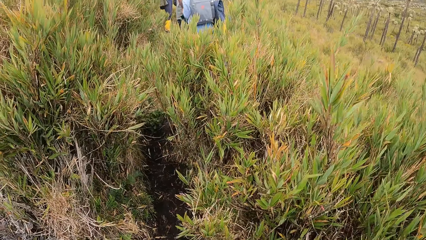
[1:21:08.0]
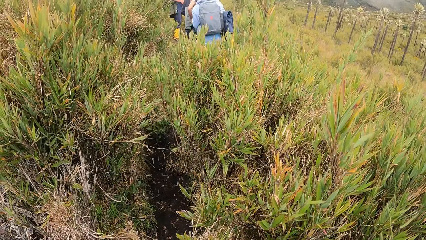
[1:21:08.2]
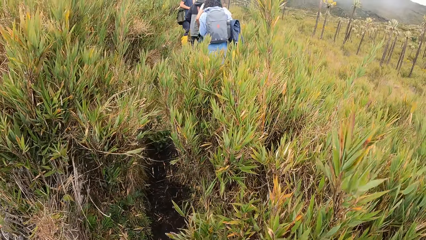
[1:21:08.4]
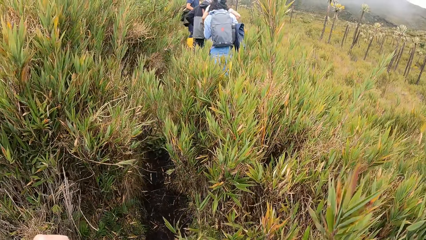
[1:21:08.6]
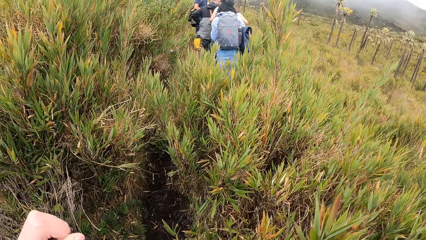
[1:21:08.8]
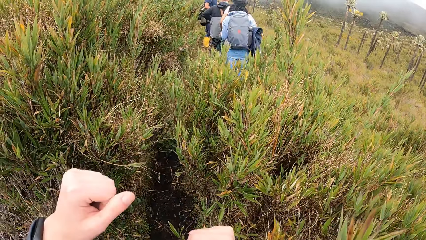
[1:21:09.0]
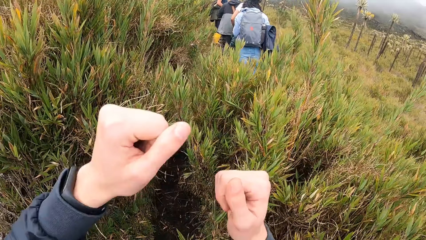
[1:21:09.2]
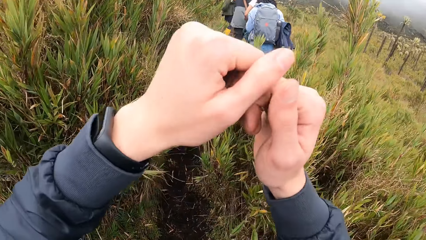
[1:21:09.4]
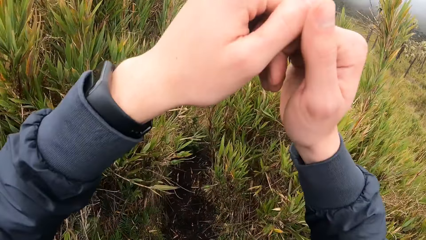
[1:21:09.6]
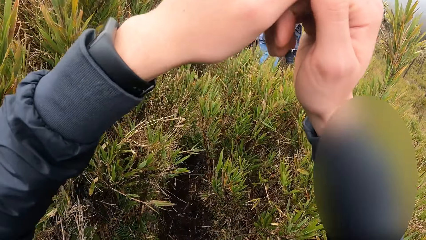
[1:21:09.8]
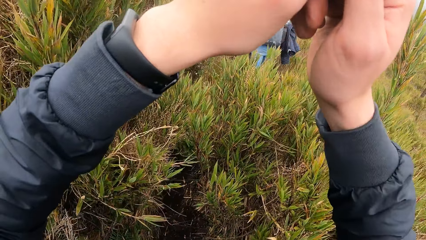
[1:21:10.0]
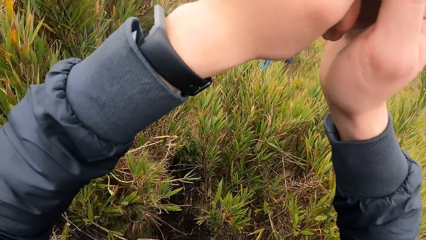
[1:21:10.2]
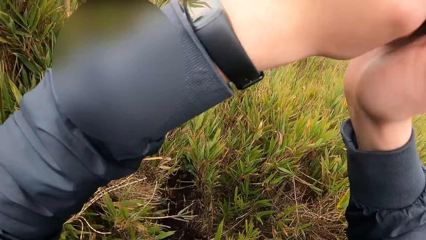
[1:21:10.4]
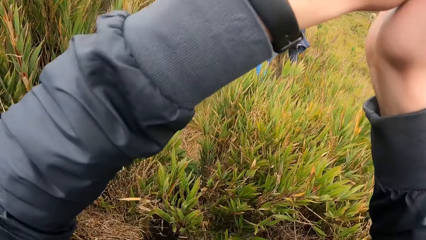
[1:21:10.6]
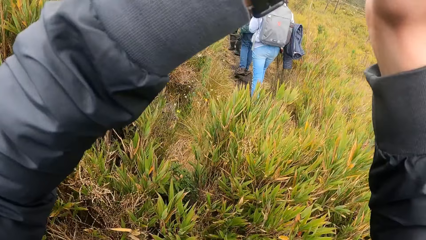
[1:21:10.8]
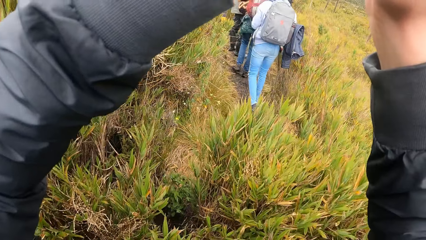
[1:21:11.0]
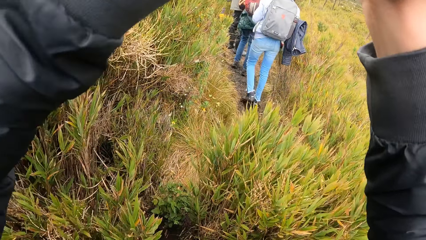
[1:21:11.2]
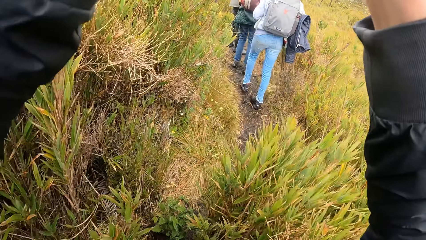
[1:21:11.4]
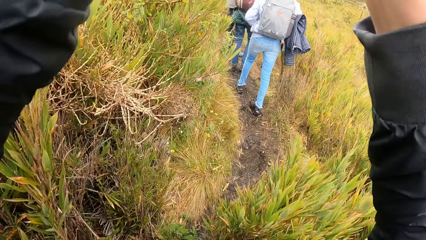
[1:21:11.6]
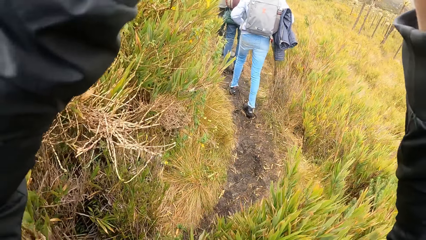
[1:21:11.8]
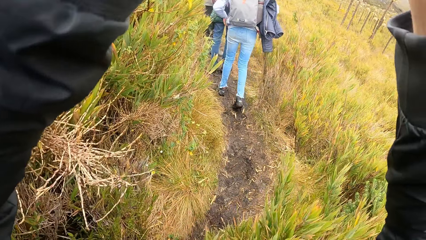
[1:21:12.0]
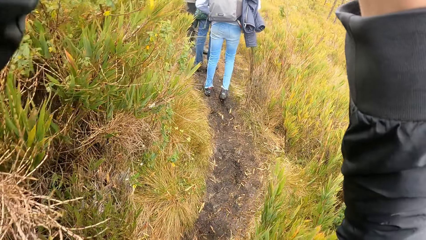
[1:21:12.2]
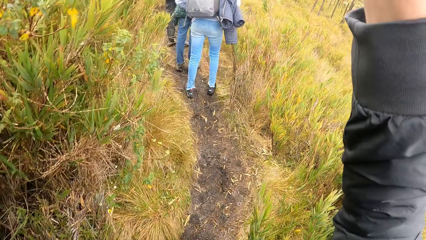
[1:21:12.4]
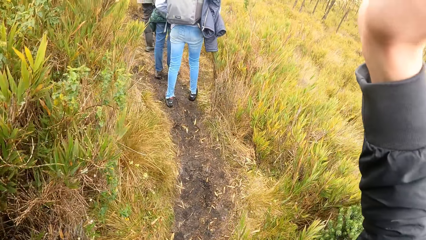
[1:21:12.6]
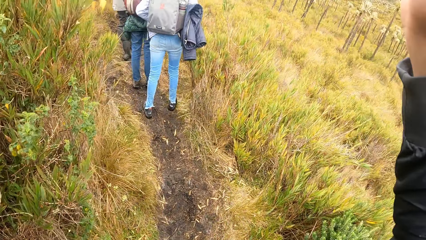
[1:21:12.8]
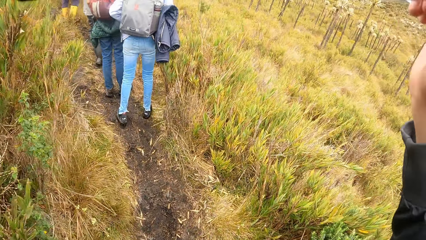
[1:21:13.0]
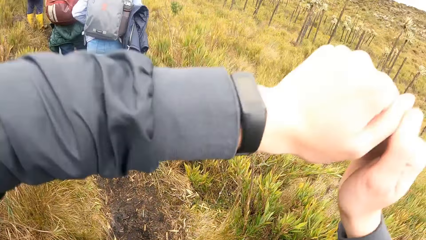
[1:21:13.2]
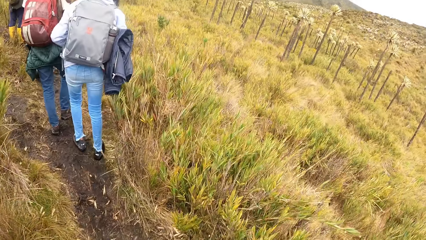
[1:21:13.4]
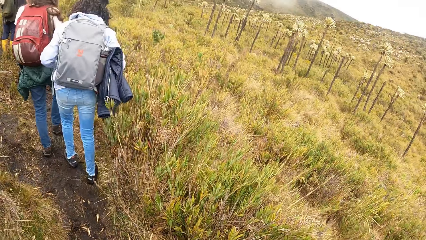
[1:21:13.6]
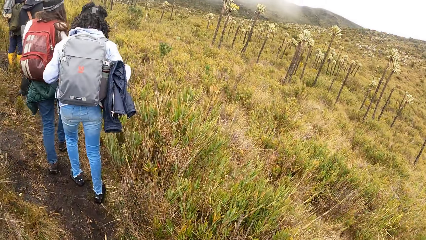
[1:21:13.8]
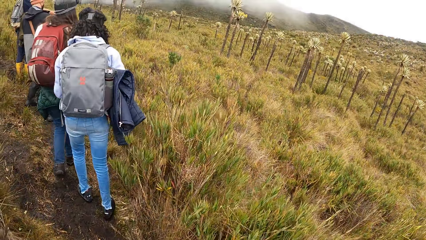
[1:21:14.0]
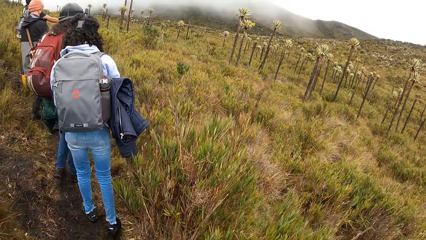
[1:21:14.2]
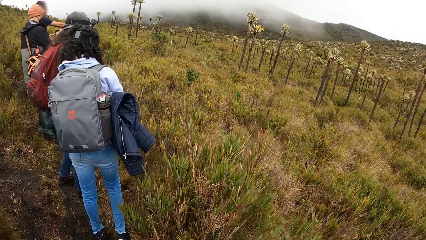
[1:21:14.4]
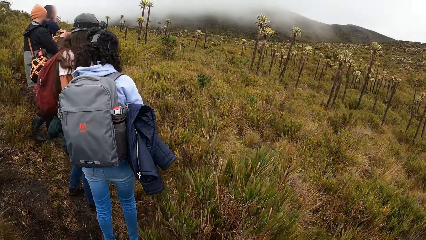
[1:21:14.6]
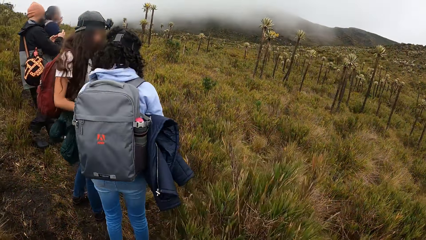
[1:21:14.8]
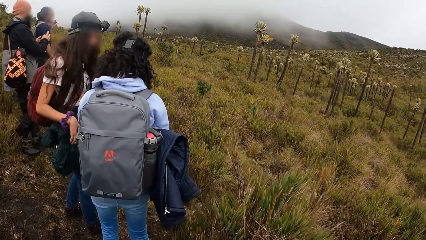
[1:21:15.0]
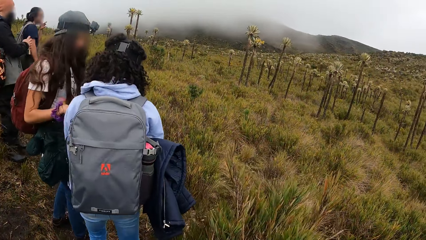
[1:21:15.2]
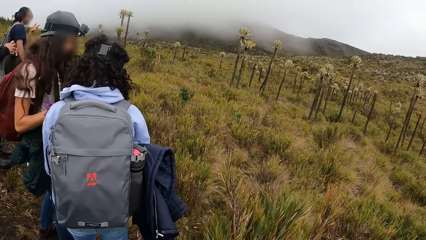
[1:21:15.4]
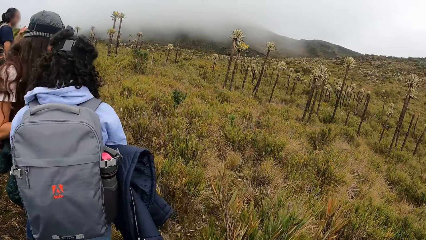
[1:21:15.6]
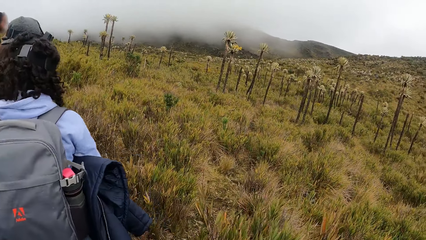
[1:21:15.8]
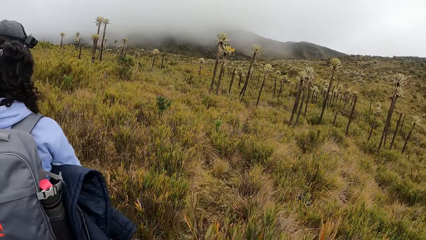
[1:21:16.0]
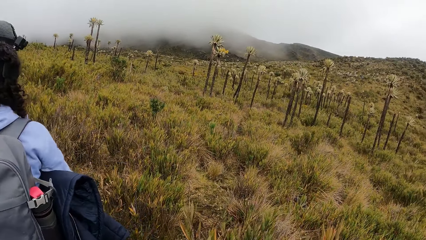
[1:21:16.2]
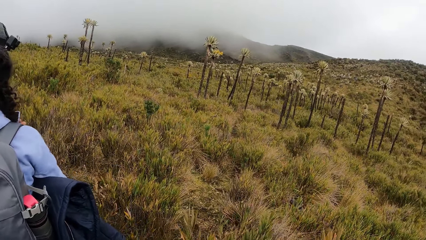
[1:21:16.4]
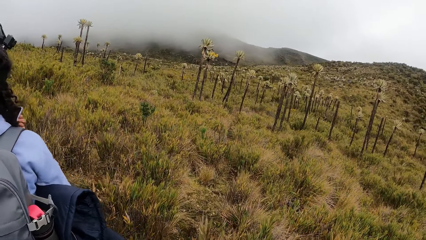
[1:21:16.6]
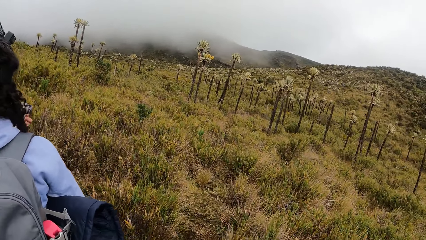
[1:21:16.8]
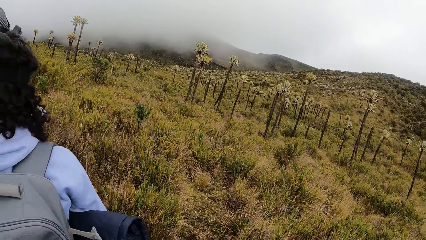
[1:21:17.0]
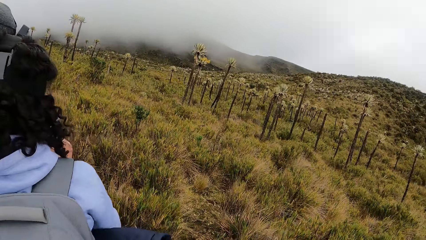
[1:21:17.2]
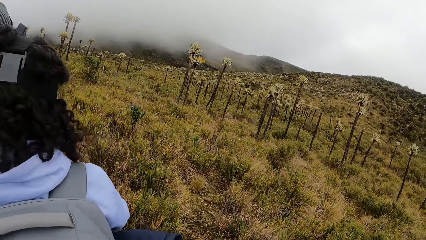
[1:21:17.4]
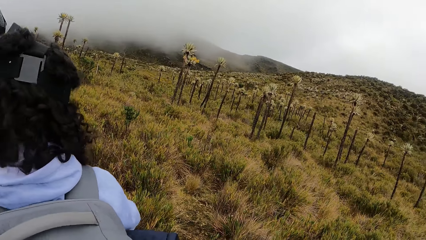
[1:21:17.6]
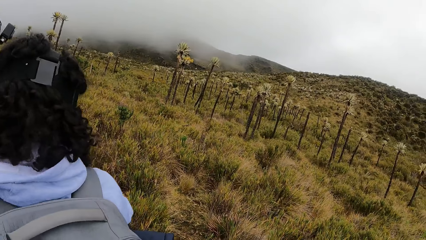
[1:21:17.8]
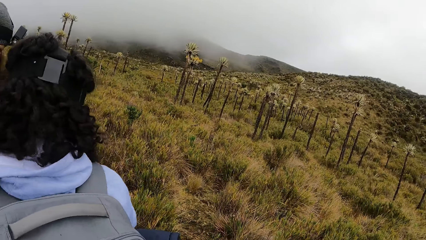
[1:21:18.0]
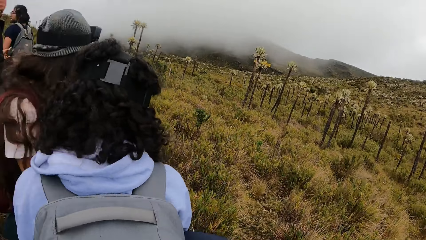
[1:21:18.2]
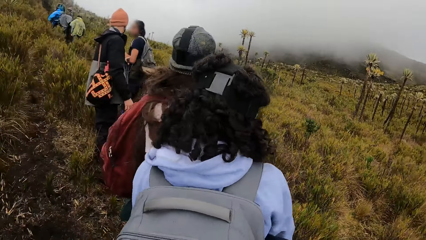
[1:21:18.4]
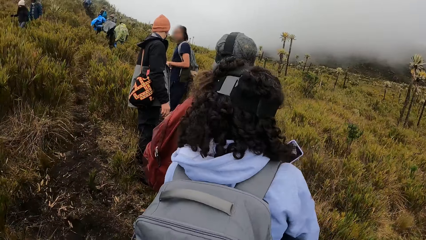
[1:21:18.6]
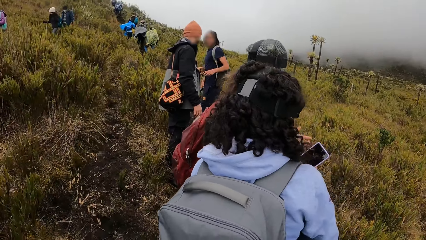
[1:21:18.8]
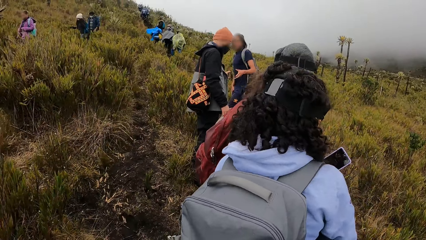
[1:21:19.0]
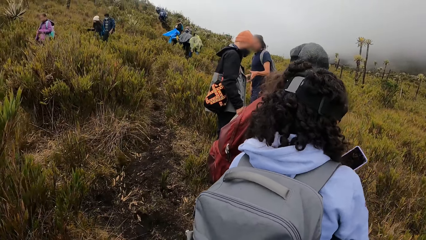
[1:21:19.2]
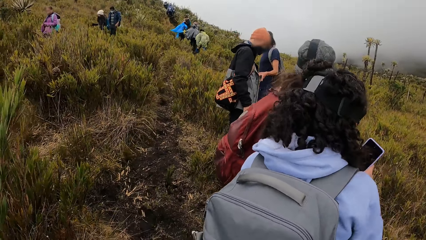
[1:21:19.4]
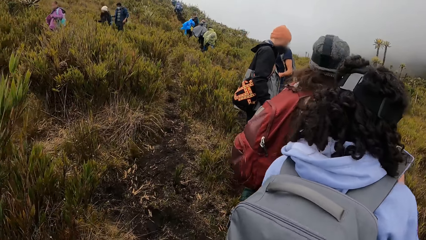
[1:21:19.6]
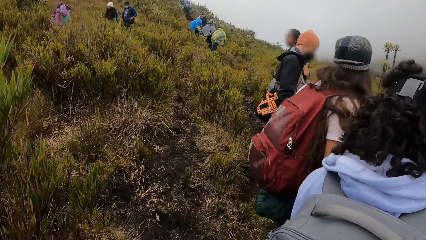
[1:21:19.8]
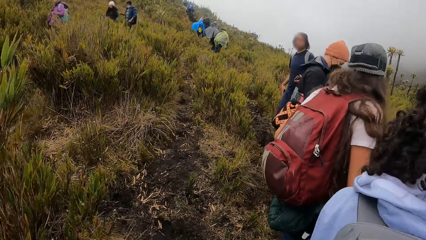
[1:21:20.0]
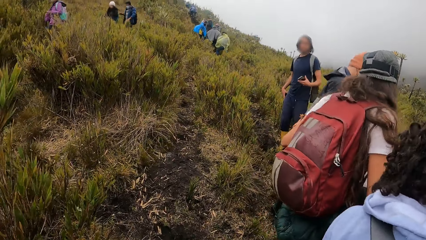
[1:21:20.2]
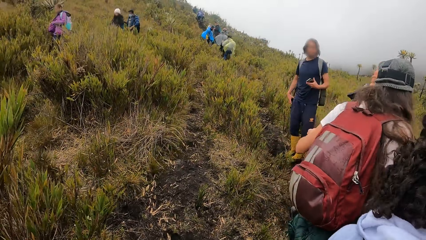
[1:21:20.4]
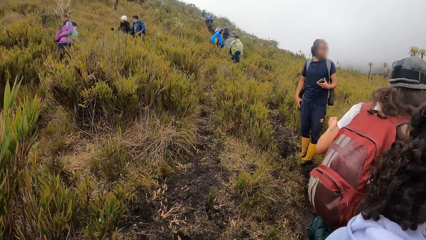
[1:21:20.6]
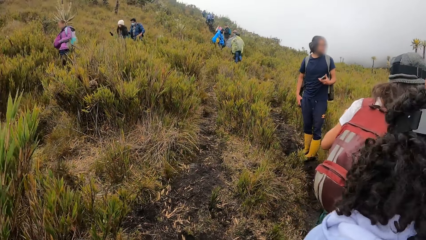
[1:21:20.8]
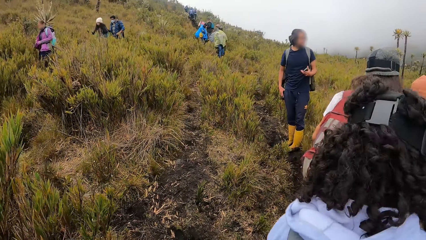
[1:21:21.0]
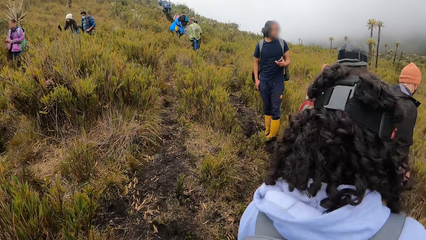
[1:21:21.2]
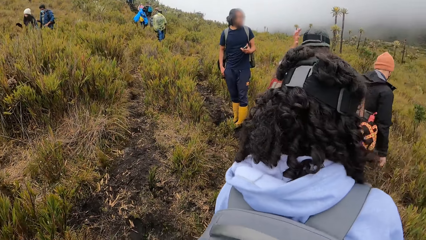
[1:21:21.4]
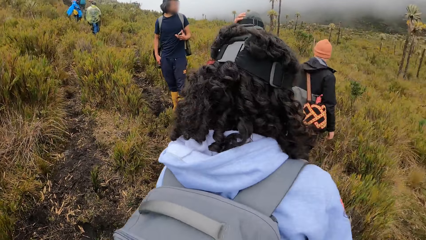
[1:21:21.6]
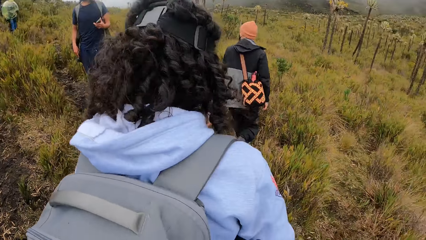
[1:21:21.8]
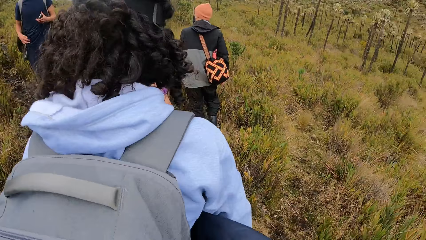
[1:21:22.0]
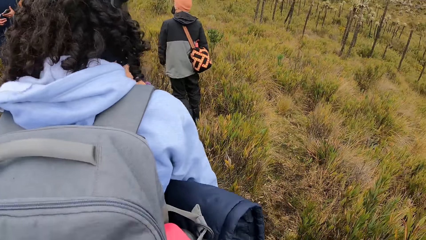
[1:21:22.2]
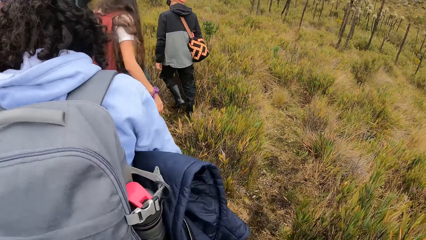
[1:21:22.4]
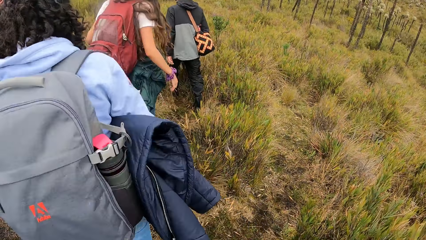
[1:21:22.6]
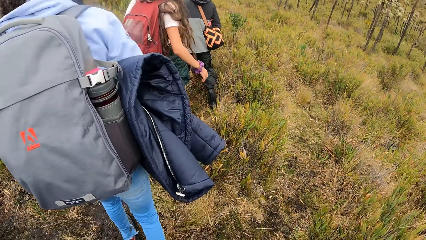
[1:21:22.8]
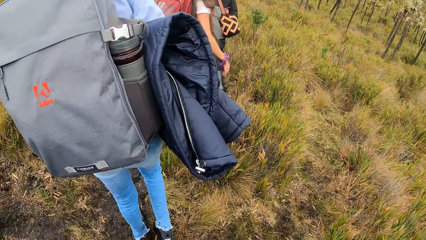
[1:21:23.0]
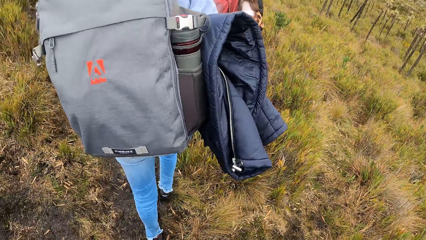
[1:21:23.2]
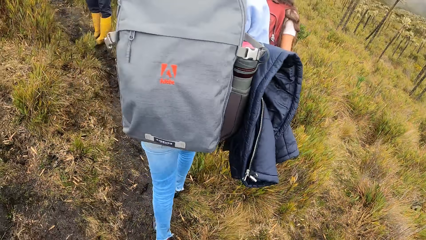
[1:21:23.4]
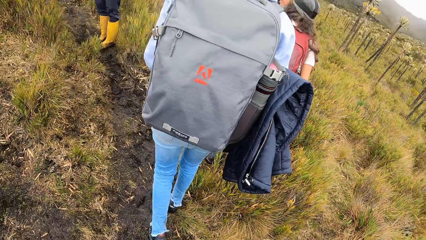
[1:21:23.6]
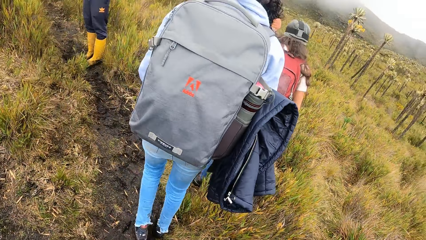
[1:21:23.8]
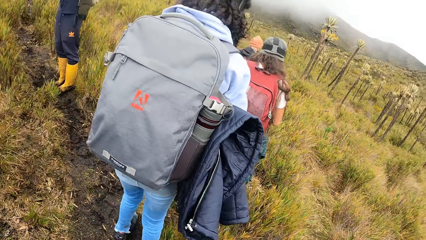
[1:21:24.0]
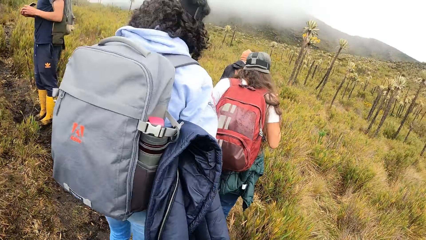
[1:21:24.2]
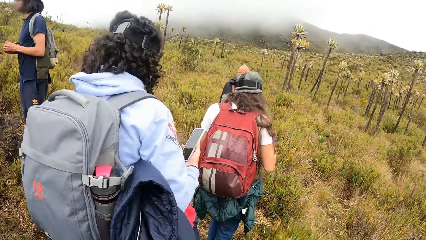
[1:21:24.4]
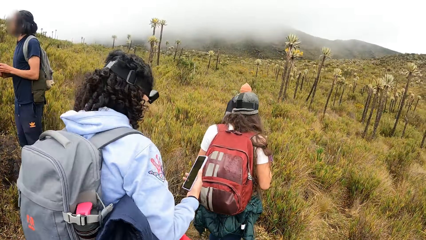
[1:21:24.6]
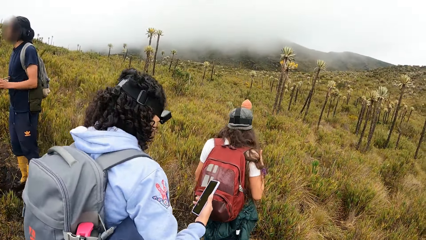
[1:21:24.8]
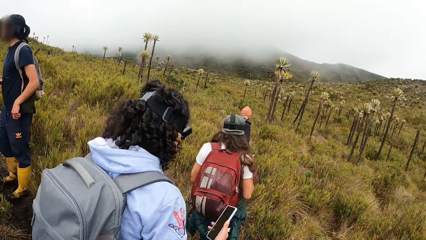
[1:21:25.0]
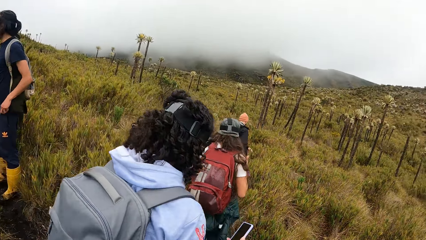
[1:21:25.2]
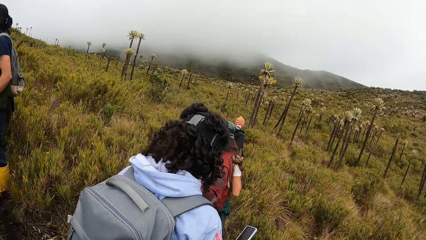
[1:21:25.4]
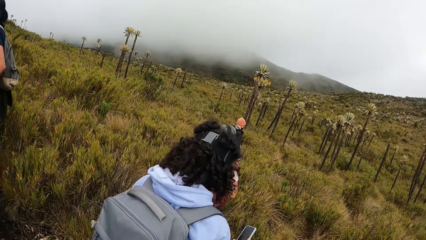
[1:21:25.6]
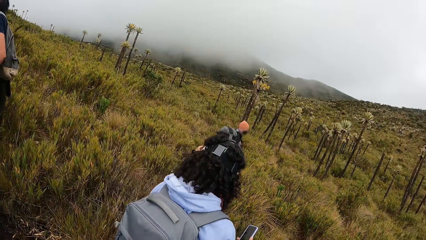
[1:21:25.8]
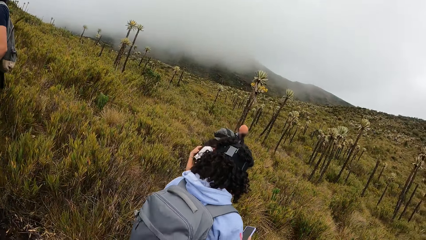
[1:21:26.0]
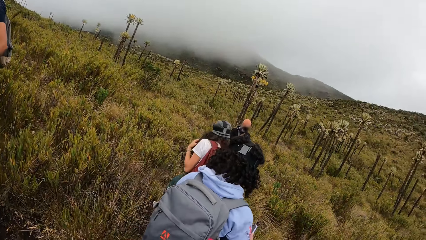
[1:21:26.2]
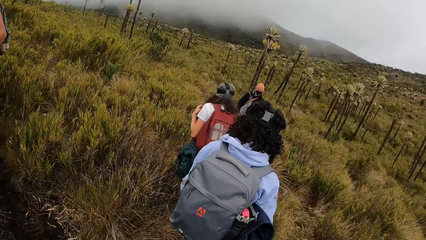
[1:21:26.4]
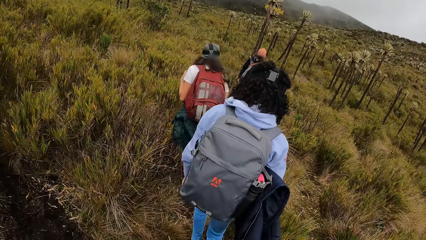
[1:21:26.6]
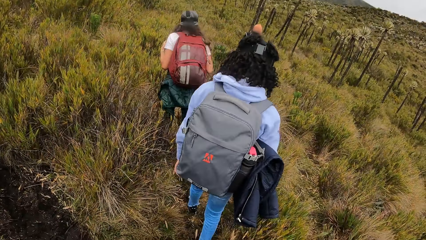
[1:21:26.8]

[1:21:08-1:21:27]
The camera wearer walks around the field. They lift the phone and take the pictures. They walk around the field. A man walks through the field. A woman walks through the field. Another woman walks through the field. The camera wearer walks through the field.
